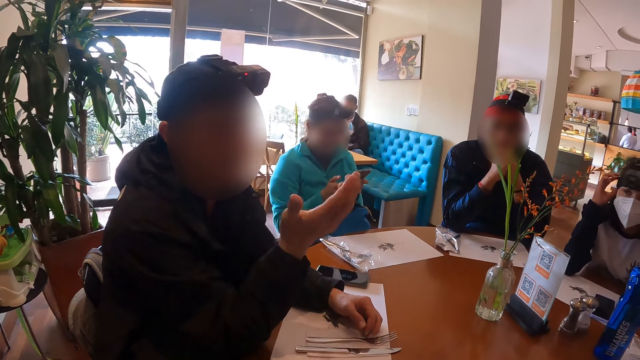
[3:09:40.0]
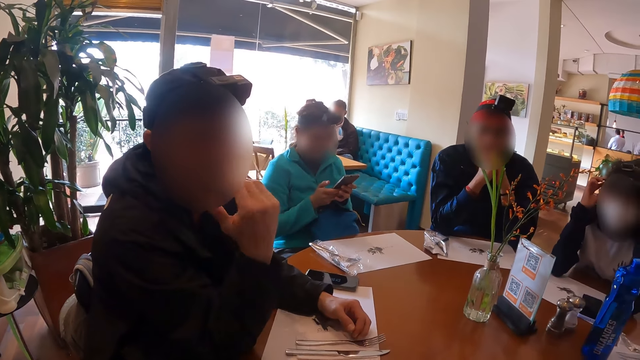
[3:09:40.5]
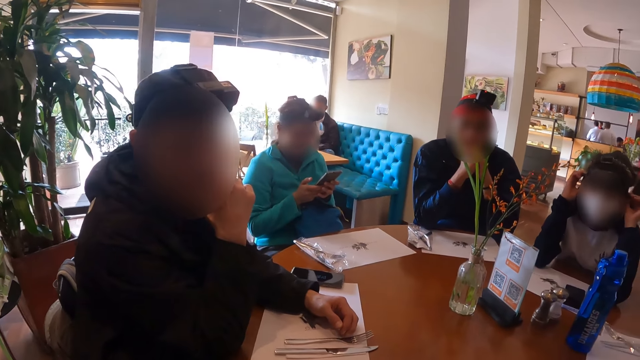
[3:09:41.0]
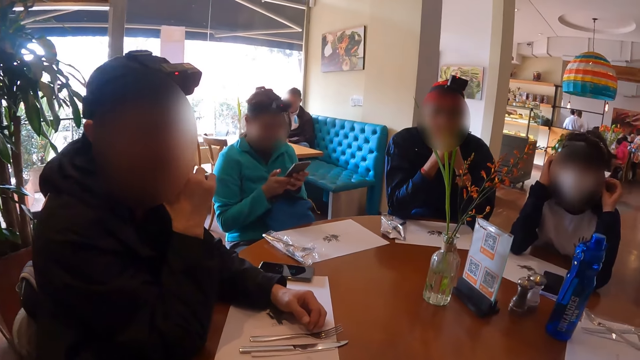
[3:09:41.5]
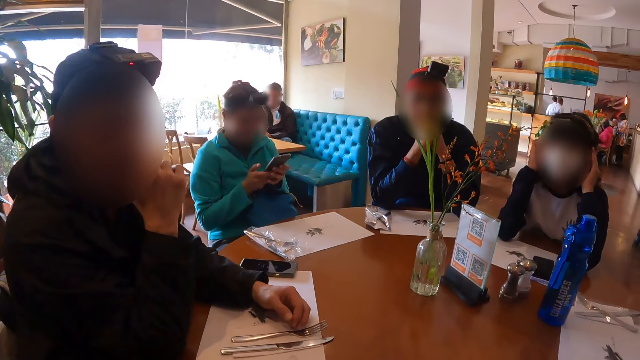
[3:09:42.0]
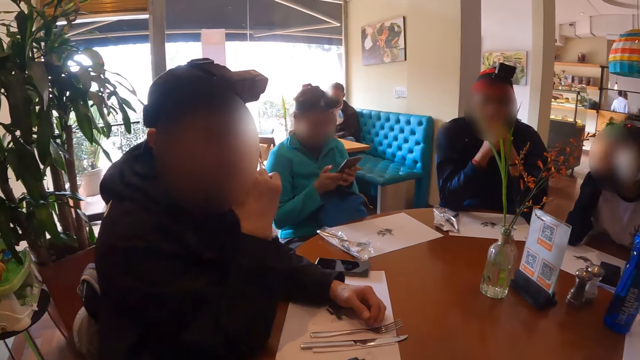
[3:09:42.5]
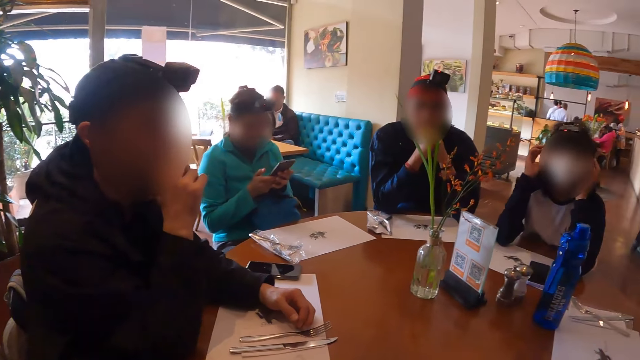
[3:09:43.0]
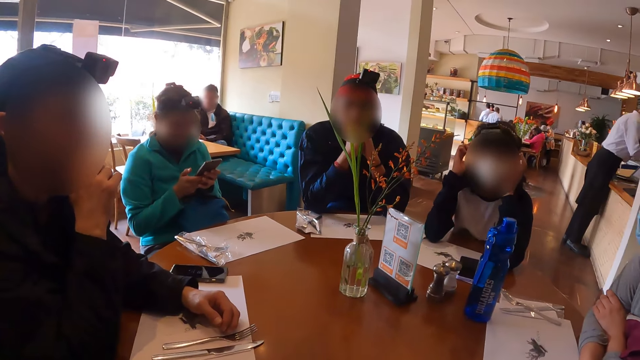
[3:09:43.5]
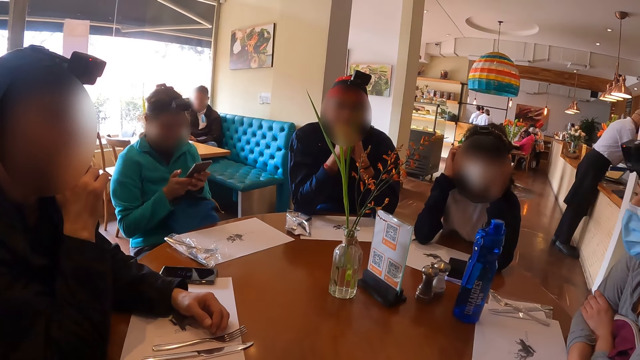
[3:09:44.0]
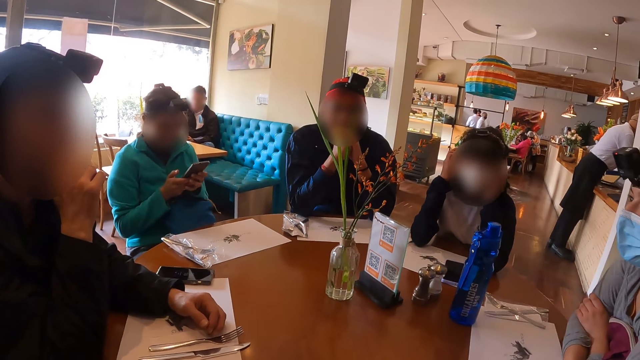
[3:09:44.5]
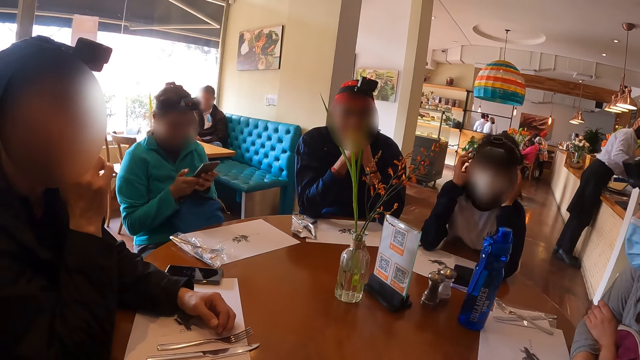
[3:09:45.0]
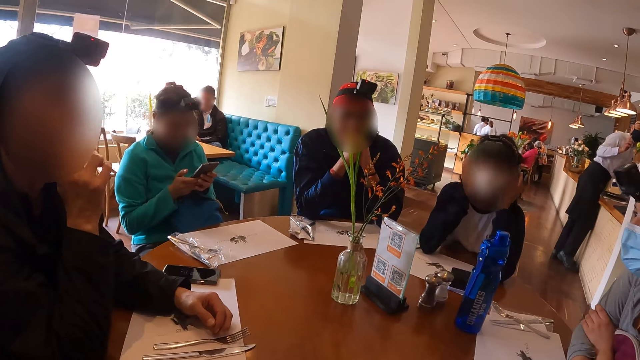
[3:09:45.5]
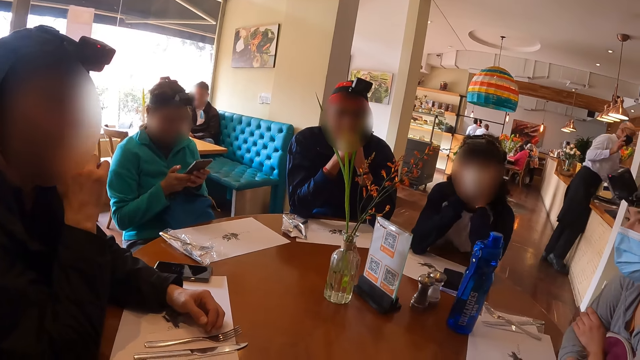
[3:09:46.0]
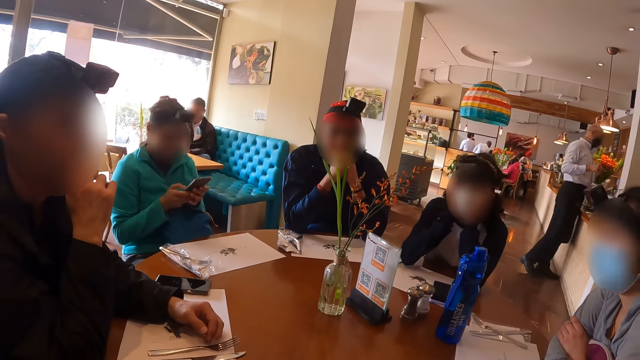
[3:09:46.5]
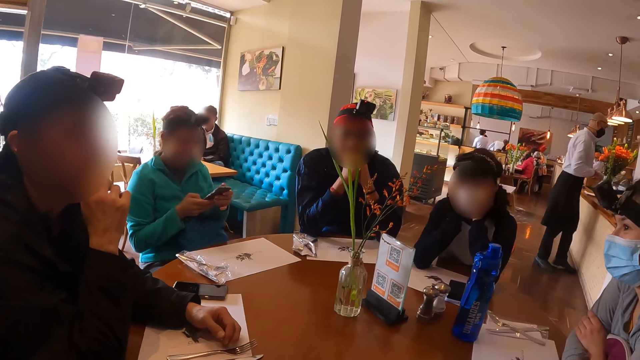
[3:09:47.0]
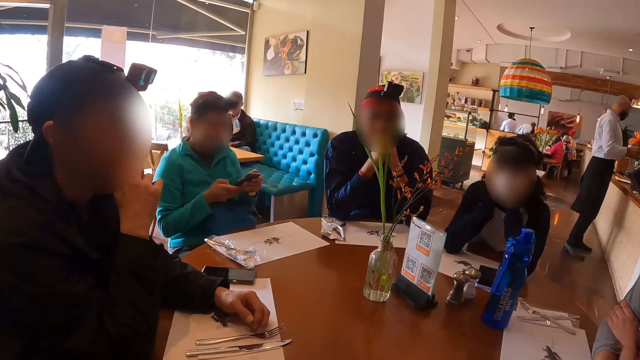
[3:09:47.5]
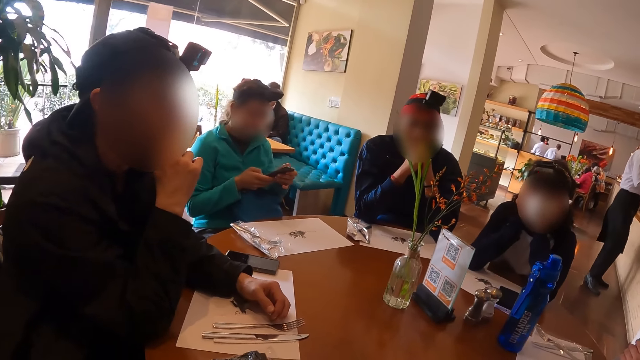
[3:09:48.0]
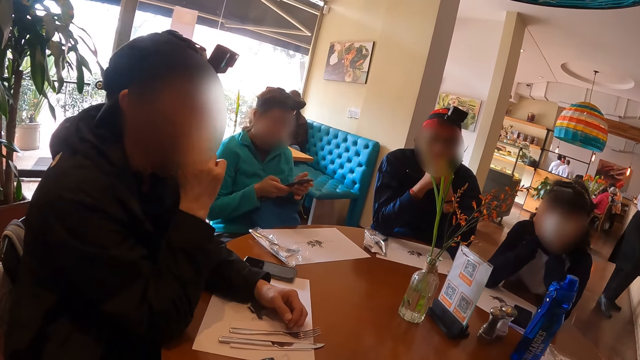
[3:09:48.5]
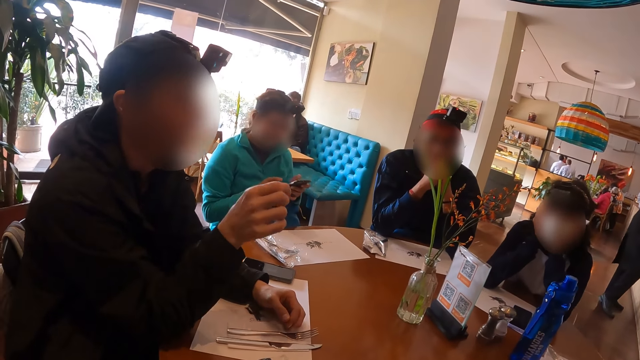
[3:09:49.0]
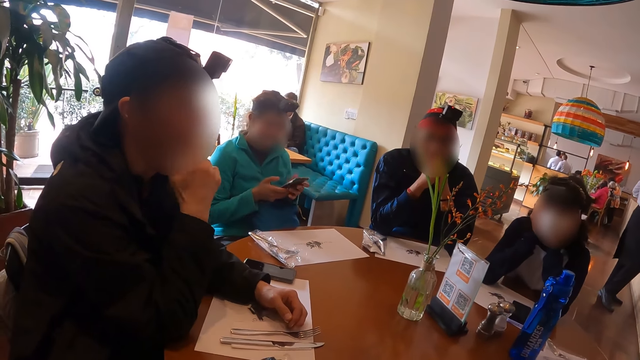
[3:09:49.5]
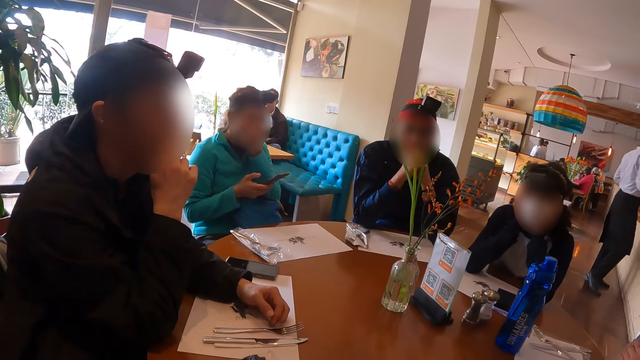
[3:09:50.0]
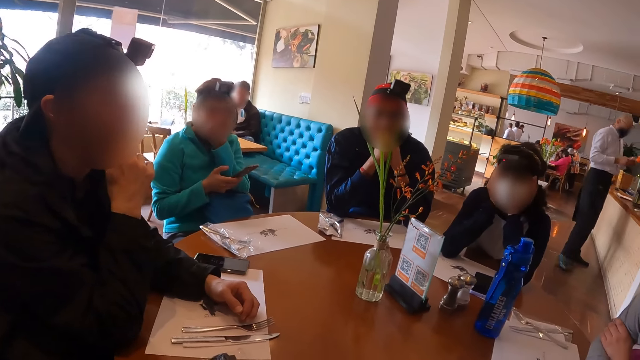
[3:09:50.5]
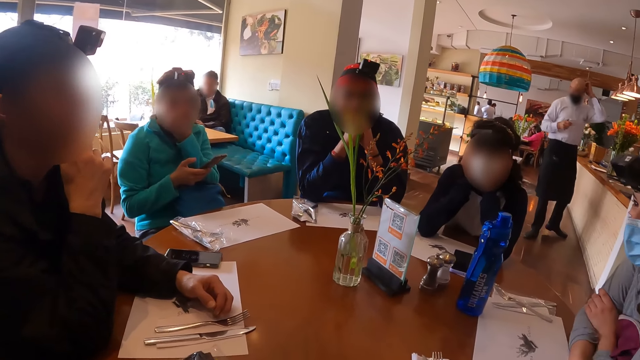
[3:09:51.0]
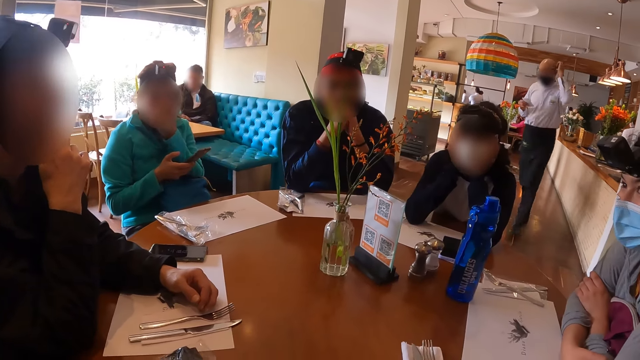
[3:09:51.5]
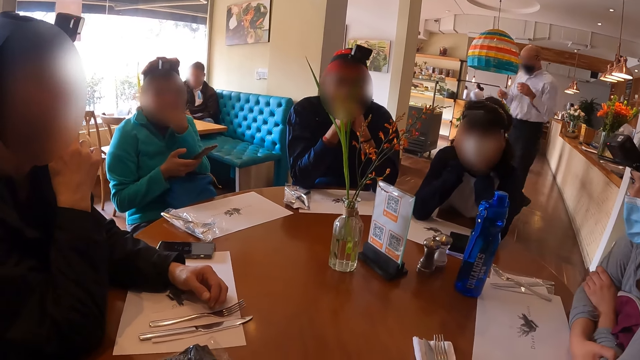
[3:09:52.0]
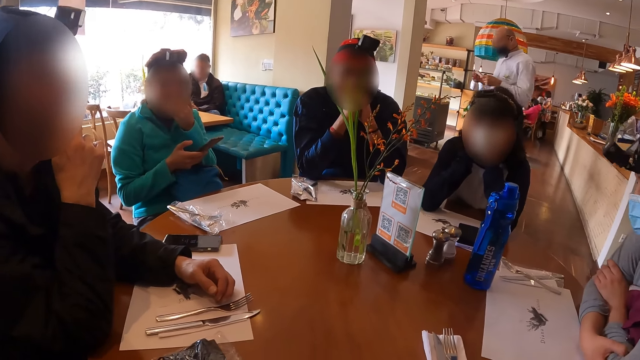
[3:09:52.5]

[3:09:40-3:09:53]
The camera wearer stares at a man and talks to the man. The man operates the phone with his right hand.

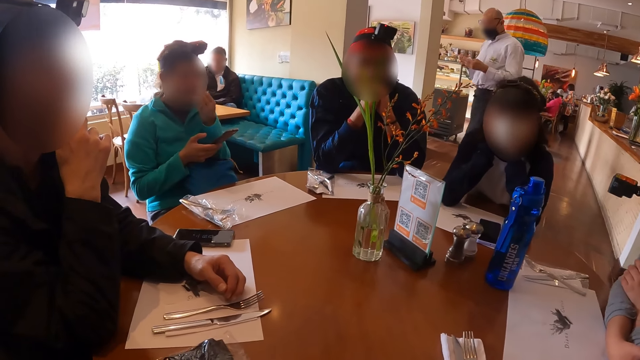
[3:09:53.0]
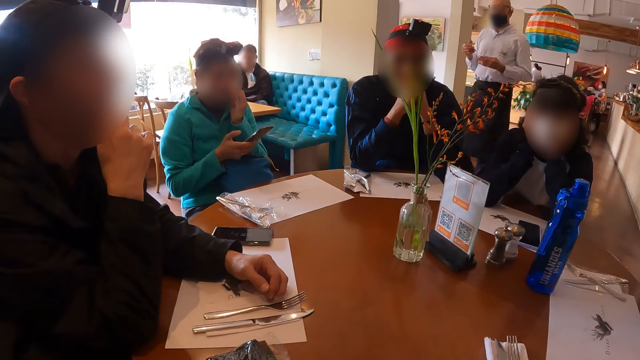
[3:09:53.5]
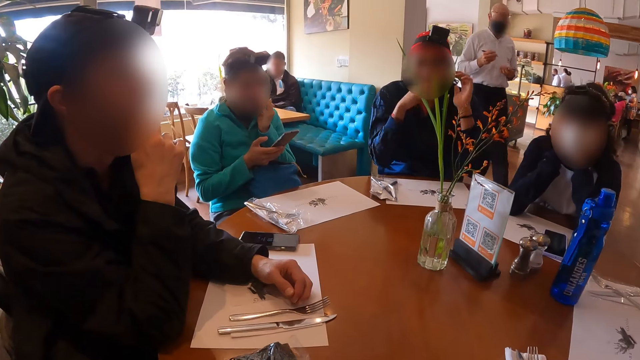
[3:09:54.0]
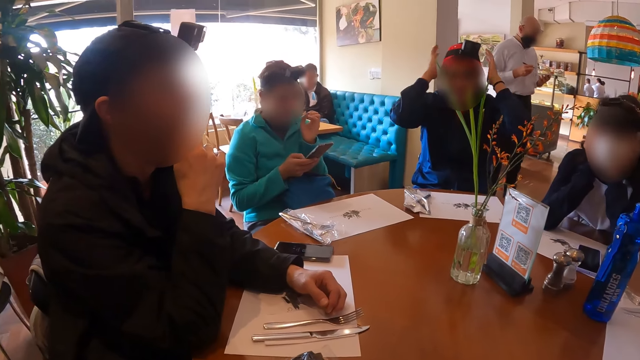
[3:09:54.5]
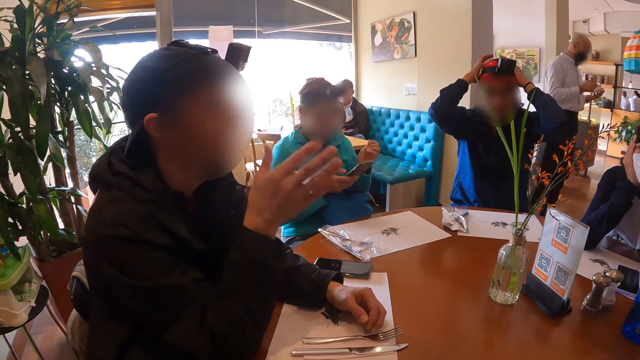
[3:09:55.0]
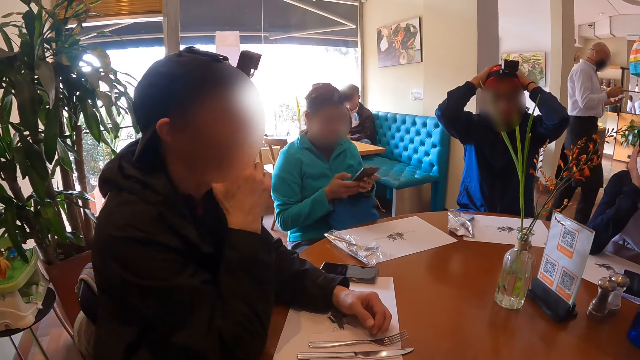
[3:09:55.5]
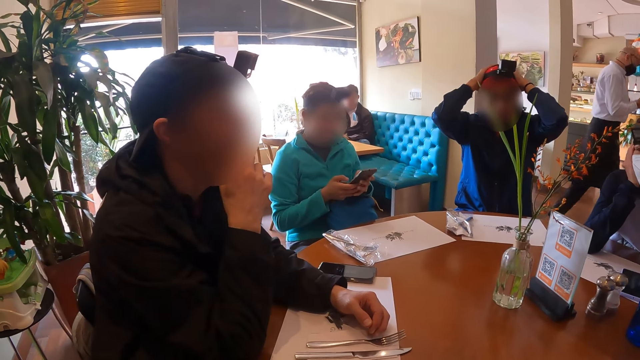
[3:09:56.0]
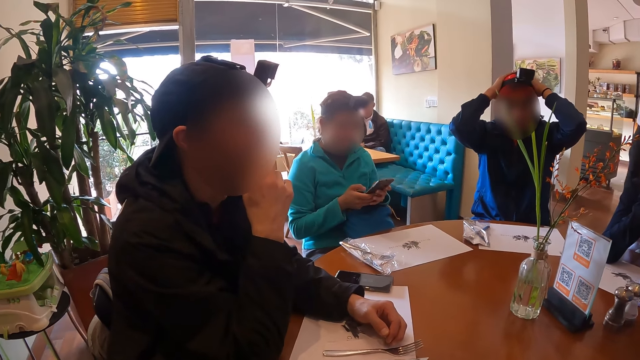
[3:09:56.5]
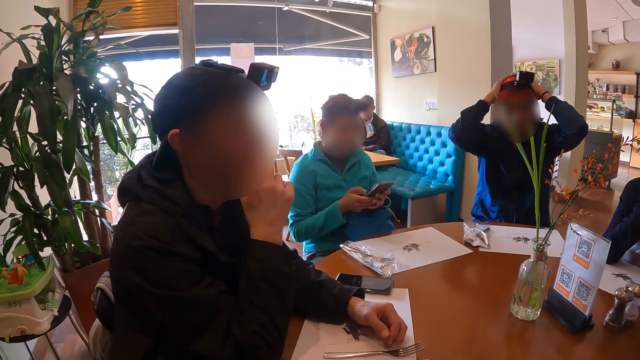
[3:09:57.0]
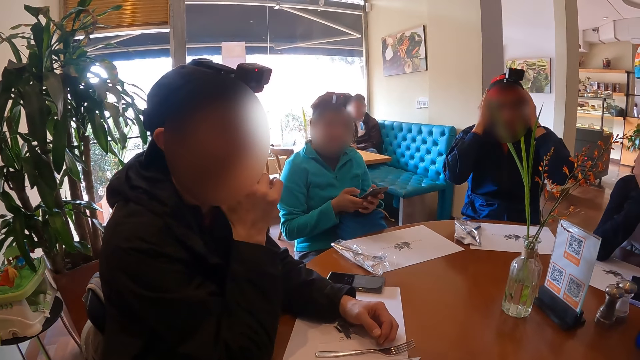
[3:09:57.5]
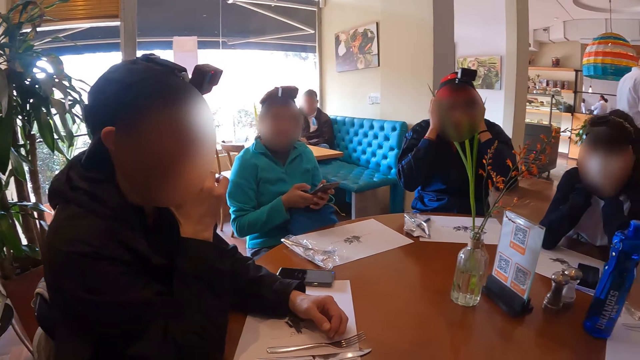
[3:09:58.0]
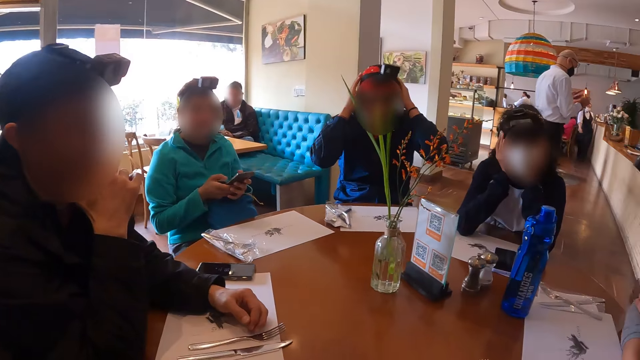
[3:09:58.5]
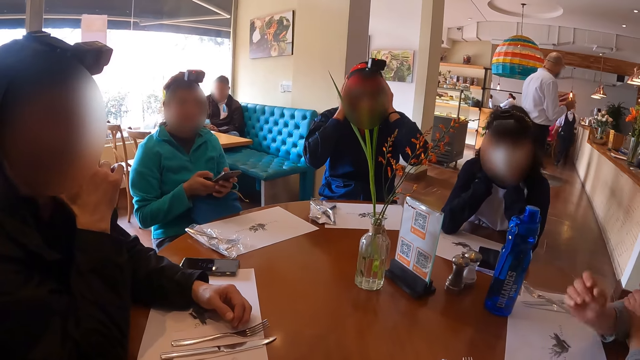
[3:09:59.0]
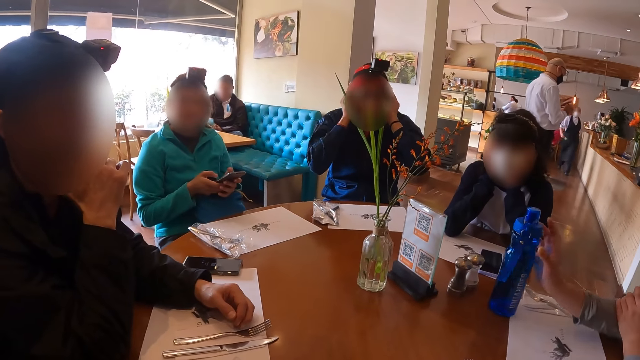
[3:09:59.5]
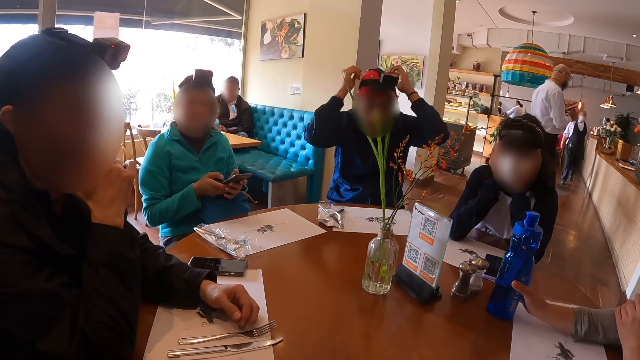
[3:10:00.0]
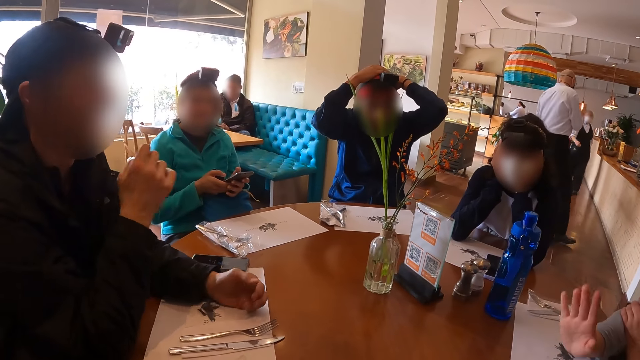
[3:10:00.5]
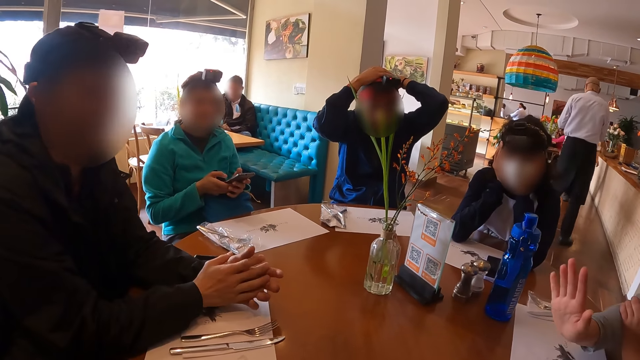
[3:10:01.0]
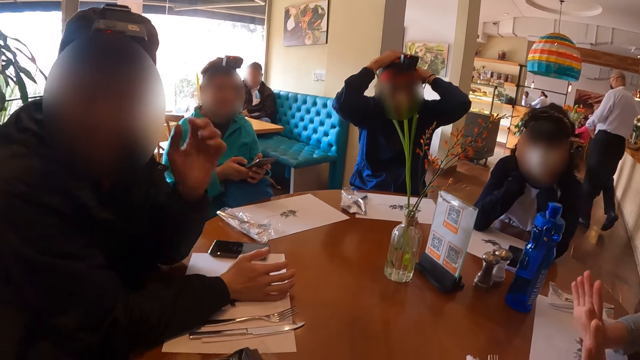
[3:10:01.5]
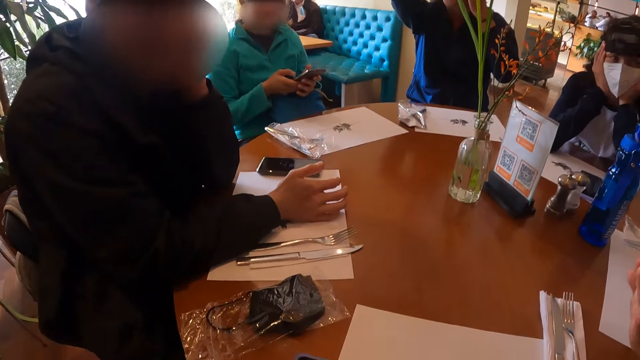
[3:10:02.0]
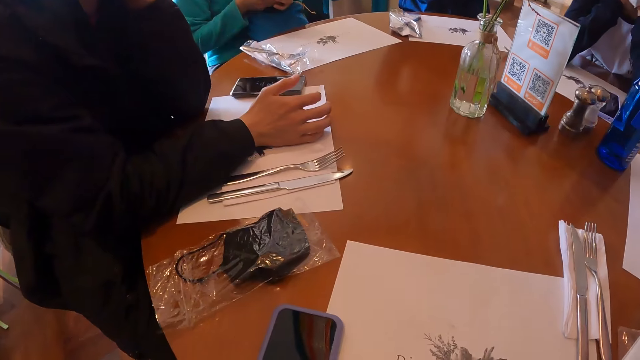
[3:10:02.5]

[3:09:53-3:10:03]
A man adjusts his camera on his head with both hands. Another man operates the phone with both hands. A man talks to another man. A woman walks out of a kitchen towards a reception area. Another woman adjusts the bottle of water on the table with her right hand.
